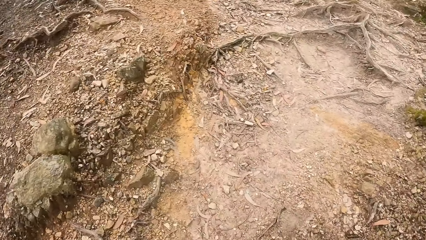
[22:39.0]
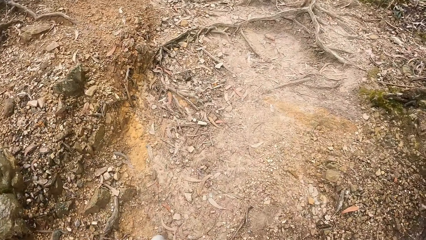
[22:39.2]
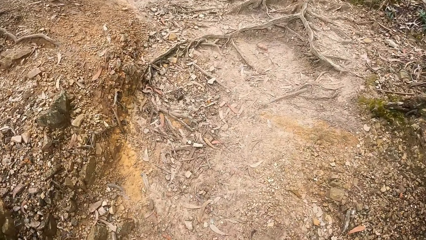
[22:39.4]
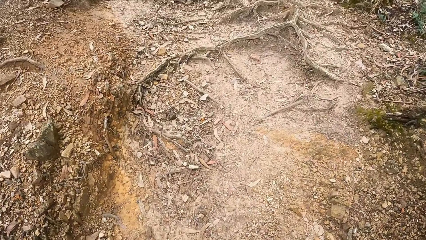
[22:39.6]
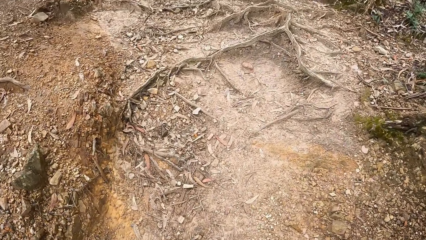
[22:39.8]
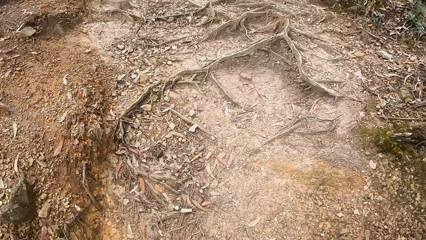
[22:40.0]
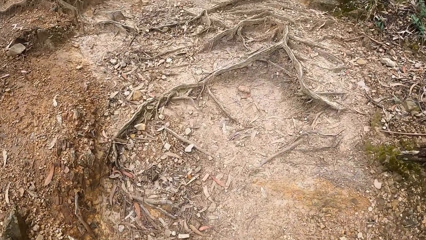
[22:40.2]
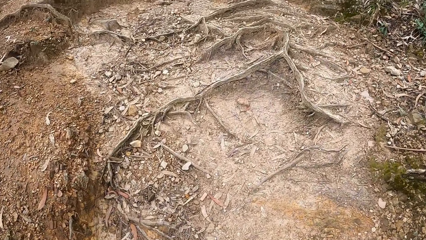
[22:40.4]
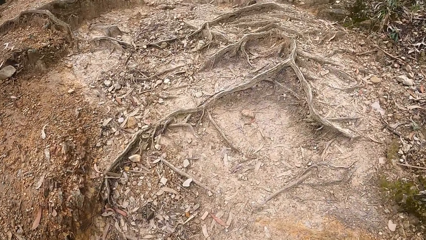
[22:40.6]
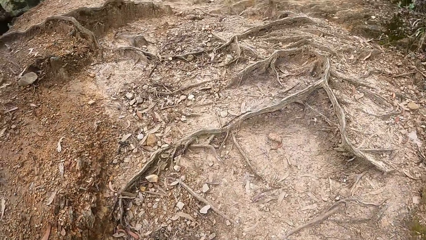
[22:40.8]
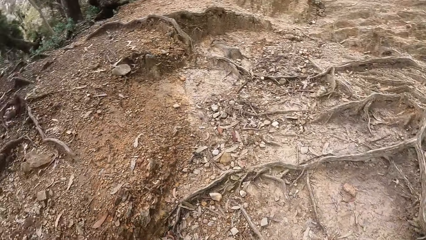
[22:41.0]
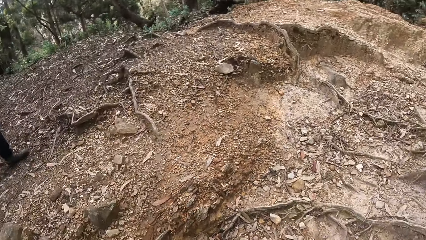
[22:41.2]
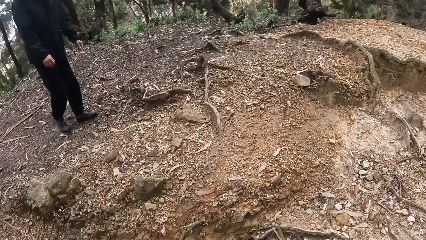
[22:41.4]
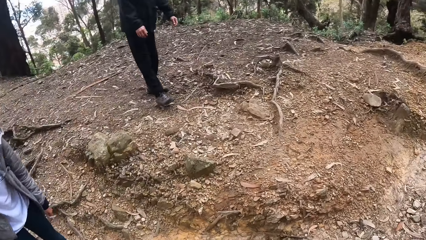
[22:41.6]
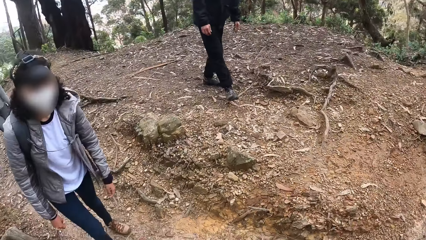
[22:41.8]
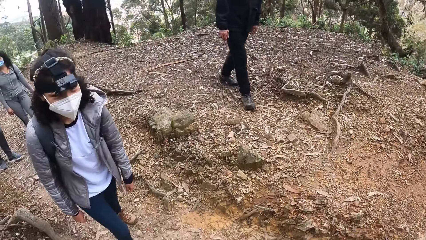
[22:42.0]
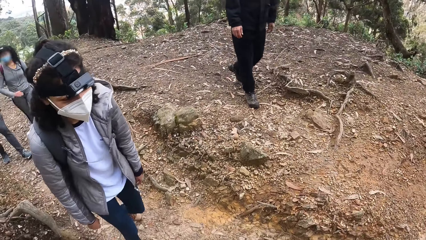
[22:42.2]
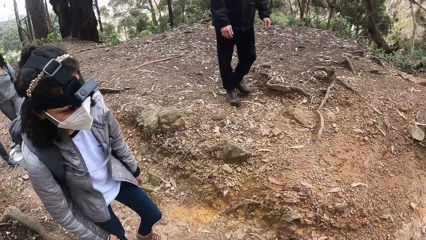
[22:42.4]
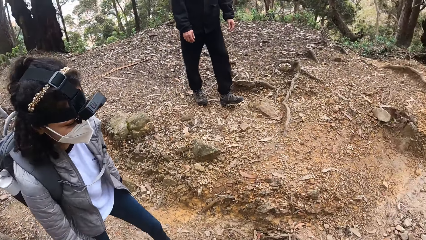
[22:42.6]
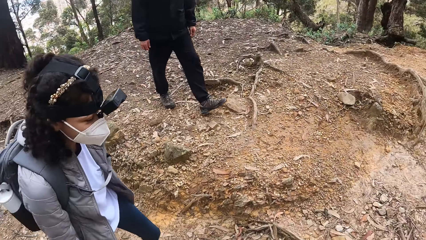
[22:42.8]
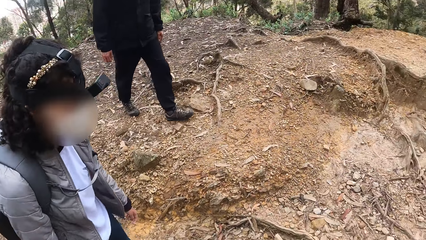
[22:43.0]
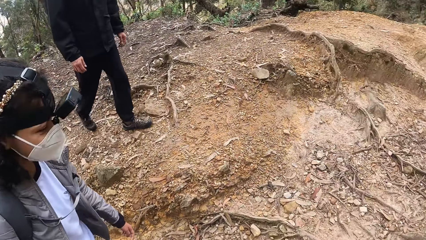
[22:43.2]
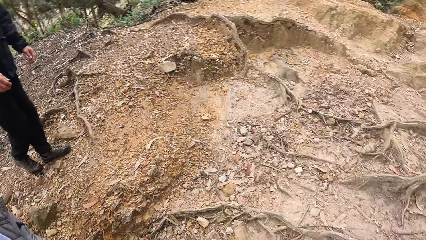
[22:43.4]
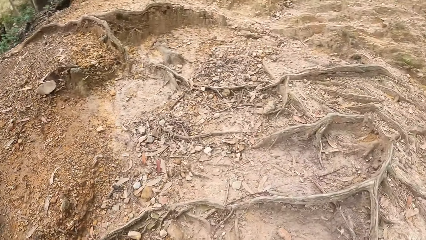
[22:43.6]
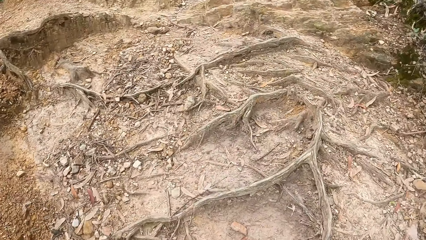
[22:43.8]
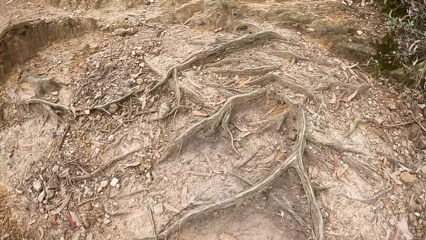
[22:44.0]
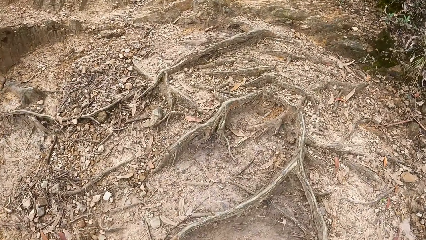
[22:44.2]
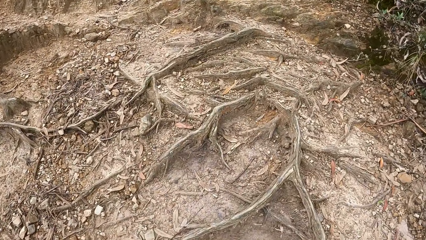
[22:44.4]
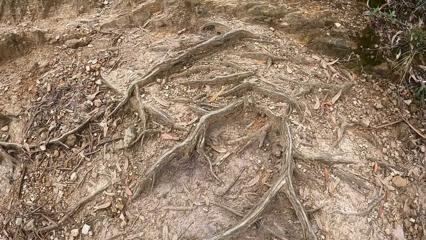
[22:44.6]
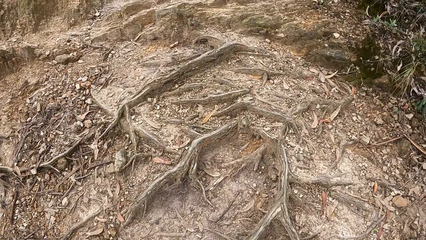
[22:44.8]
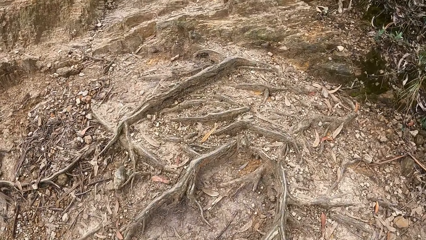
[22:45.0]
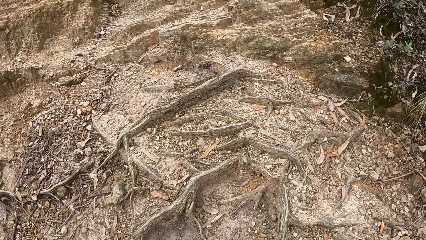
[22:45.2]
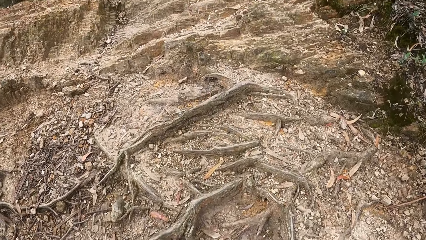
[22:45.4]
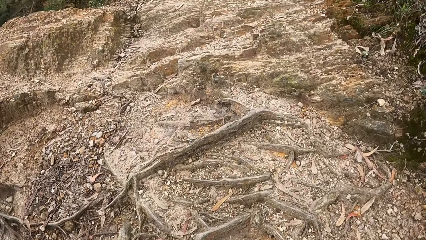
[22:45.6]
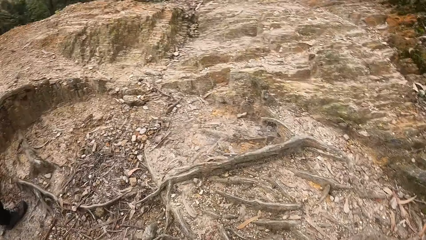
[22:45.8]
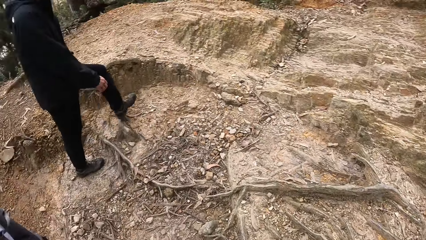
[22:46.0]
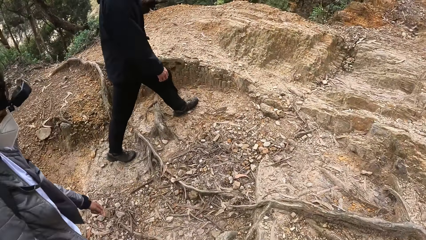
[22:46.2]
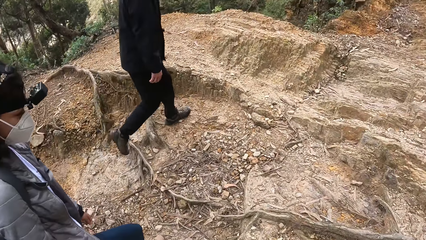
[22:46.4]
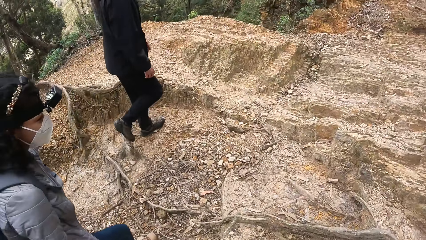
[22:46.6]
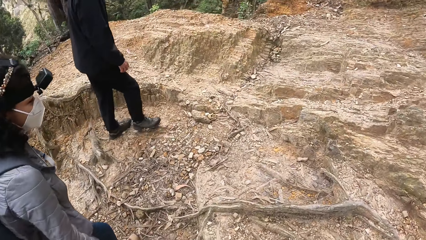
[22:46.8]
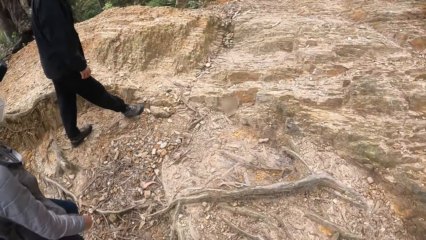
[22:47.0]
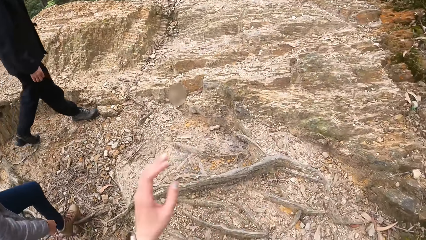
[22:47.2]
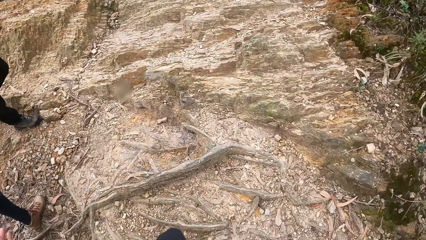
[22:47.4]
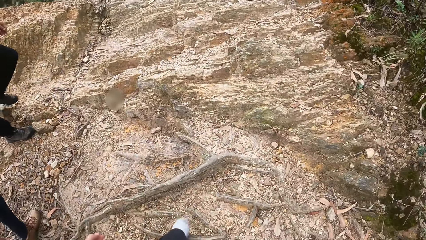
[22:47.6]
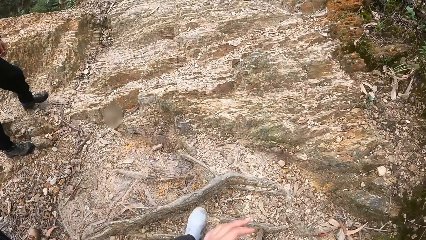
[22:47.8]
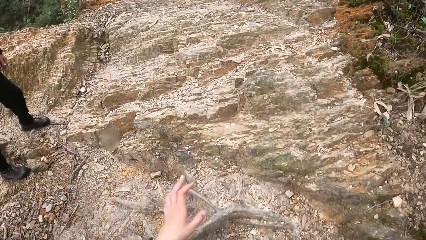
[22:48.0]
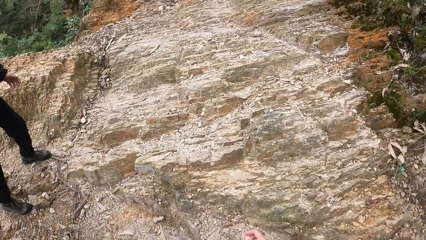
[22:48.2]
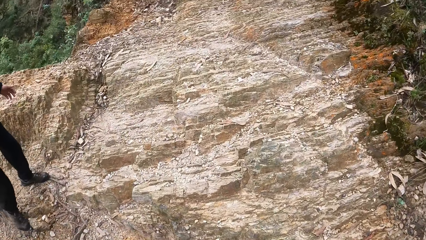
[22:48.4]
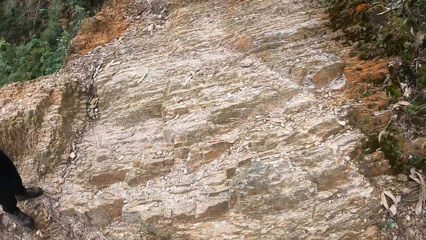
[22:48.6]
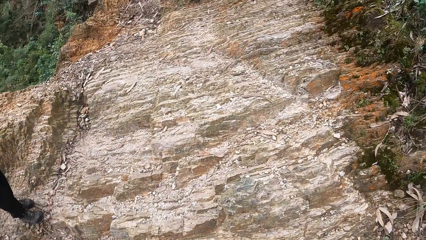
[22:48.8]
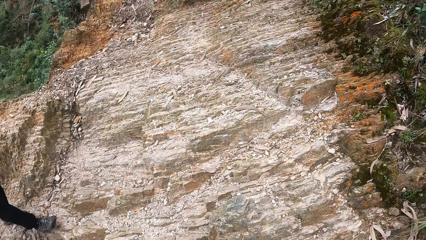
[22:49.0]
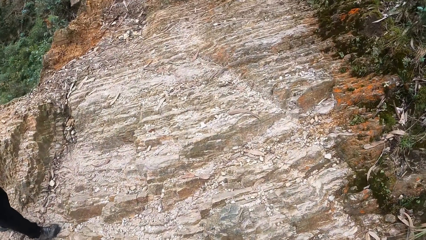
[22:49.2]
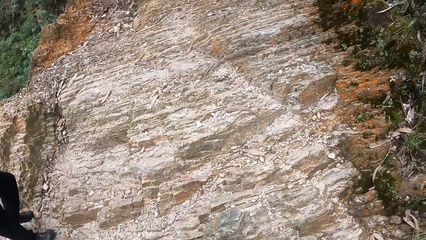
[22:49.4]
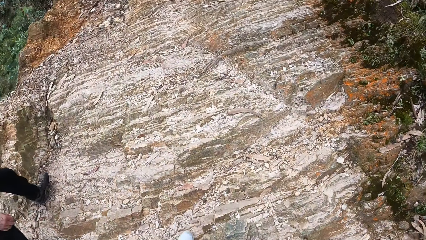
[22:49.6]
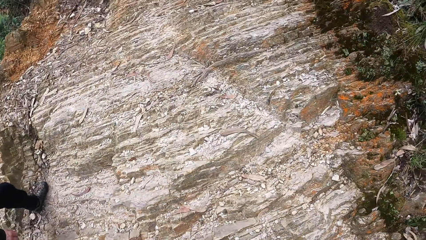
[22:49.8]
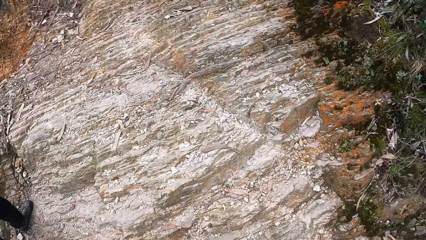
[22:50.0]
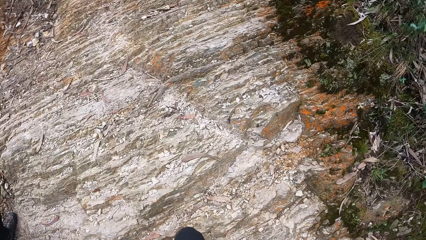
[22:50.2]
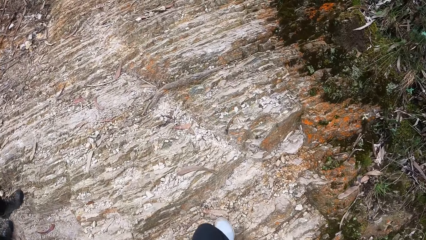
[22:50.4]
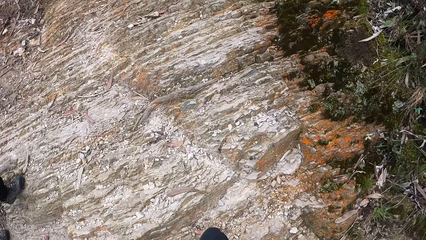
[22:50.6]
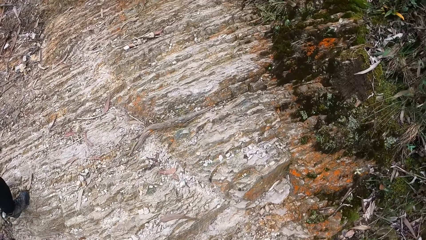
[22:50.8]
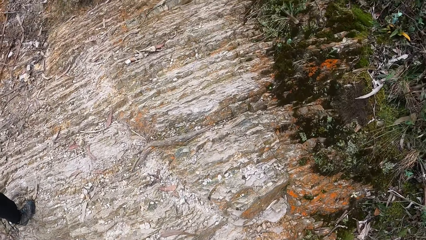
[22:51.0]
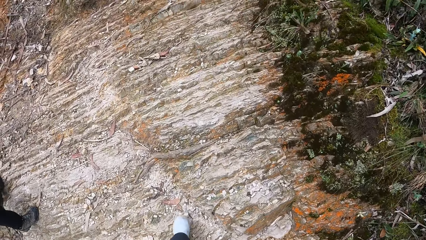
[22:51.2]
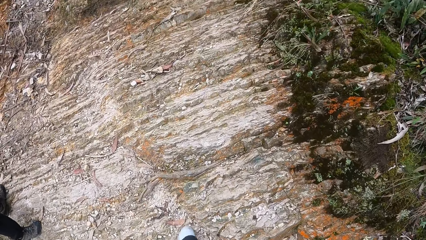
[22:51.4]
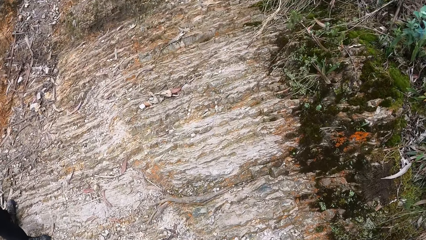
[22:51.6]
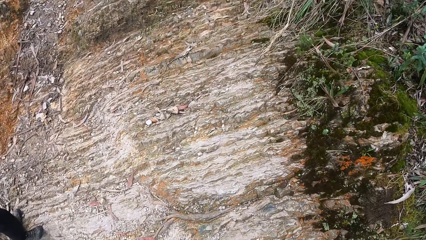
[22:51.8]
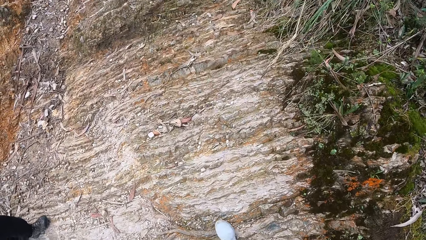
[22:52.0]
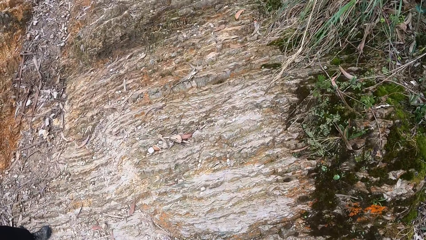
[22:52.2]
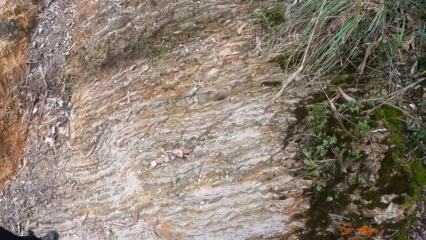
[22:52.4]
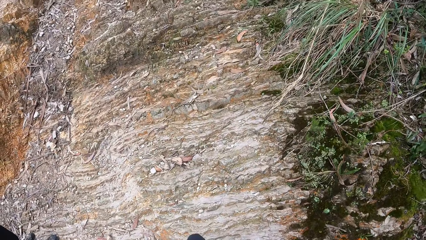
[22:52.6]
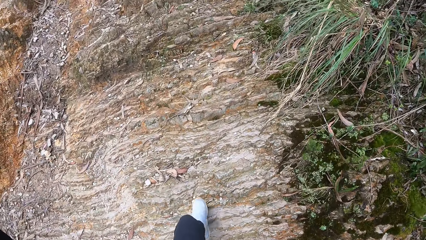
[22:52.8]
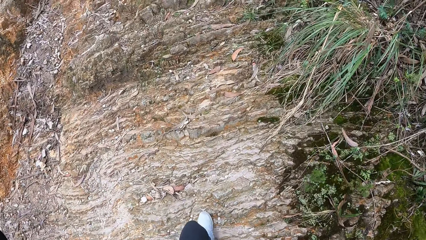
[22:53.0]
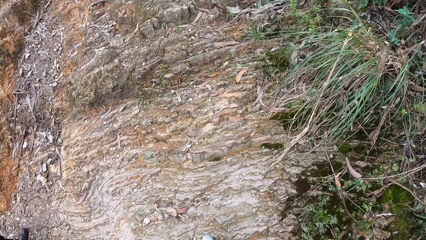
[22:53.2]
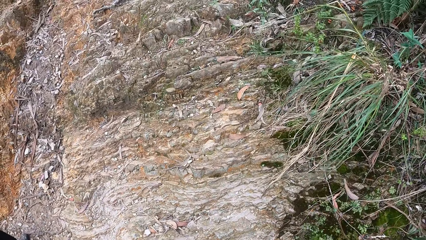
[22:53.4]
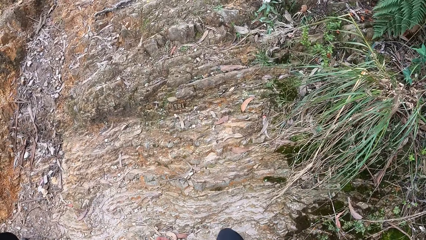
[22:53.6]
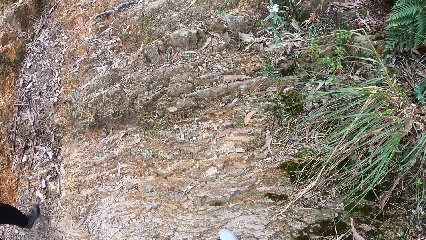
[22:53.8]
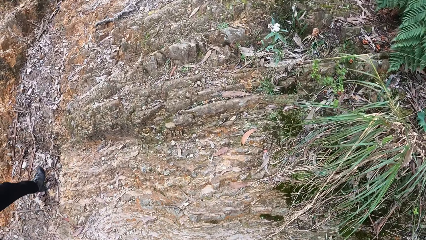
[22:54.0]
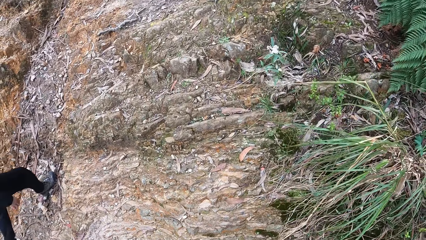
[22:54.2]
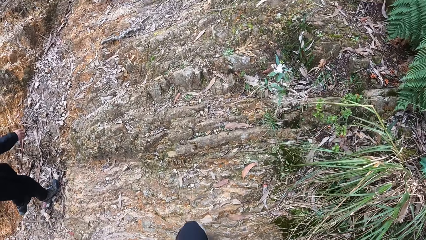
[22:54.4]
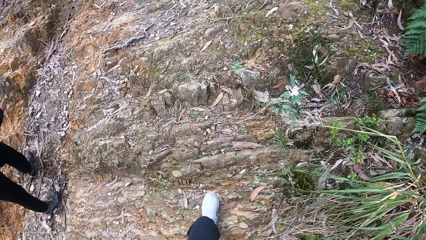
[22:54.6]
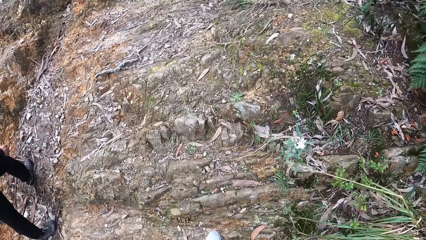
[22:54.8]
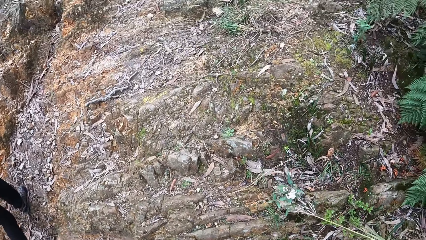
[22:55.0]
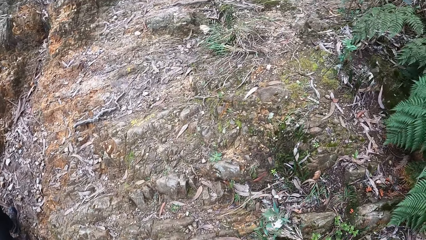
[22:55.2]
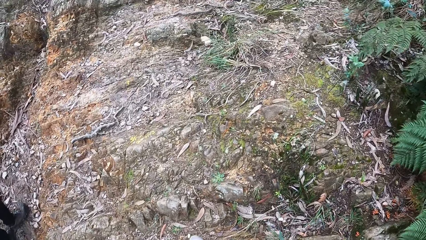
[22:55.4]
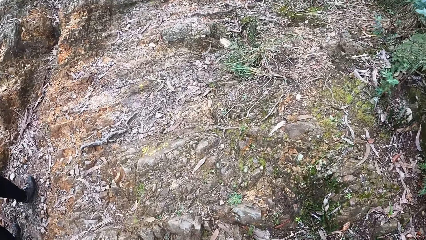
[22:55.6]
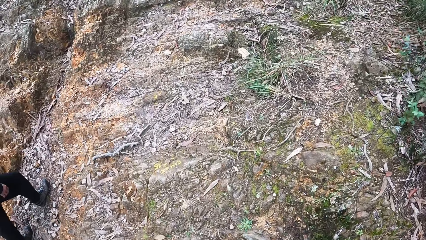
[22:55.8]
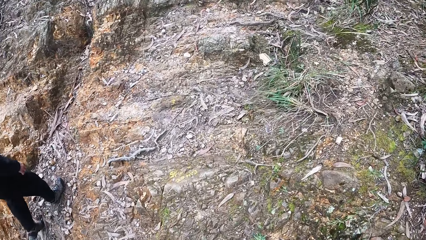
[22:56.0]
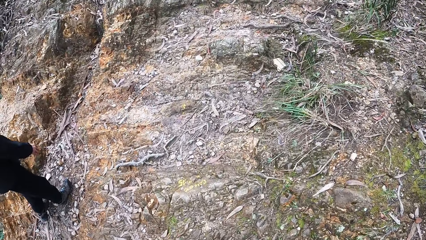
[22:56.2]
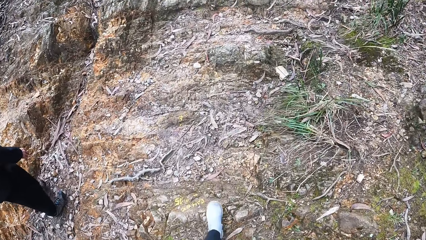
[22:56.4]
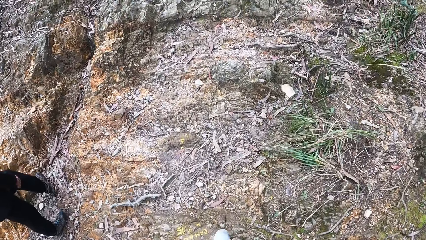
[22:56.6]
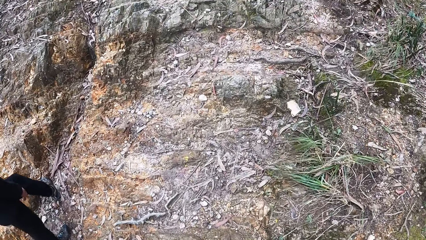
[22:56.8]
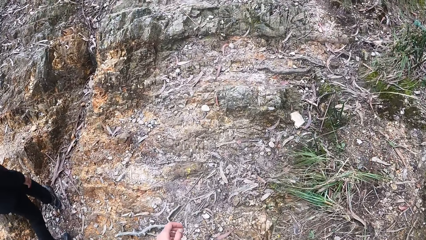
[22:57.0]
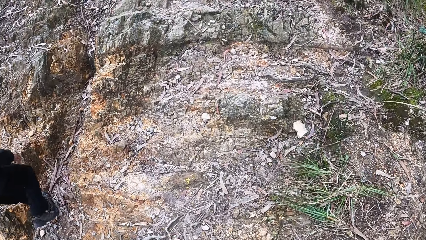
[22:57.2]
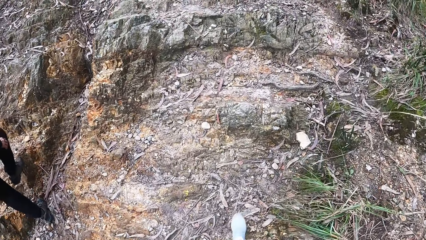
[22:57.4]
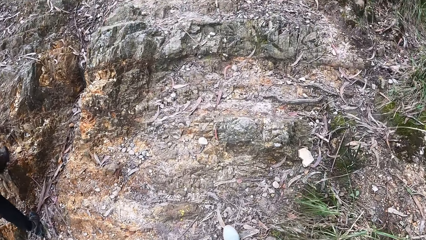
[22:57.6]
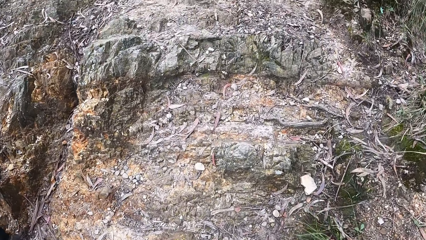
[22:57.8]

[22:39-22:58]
The camera wearer walks down the path. They look back. A man interacts with a woman. The camera wearer interacts with the man and the woman.
